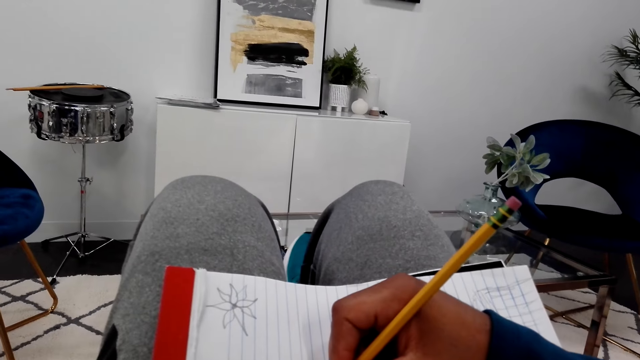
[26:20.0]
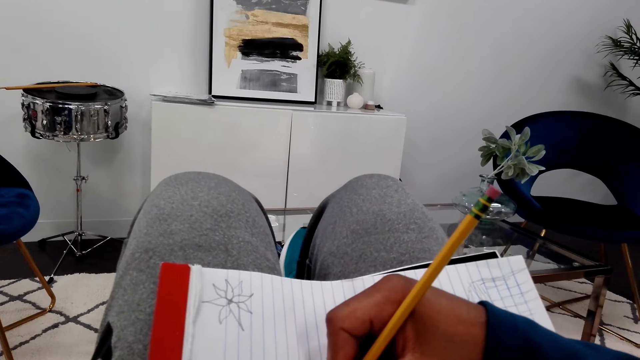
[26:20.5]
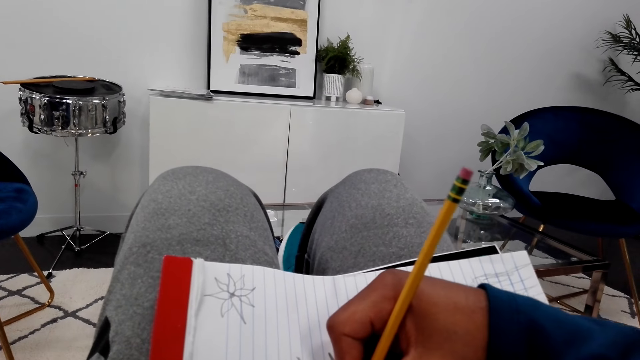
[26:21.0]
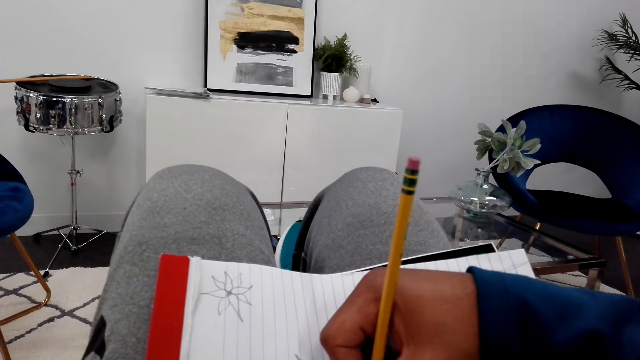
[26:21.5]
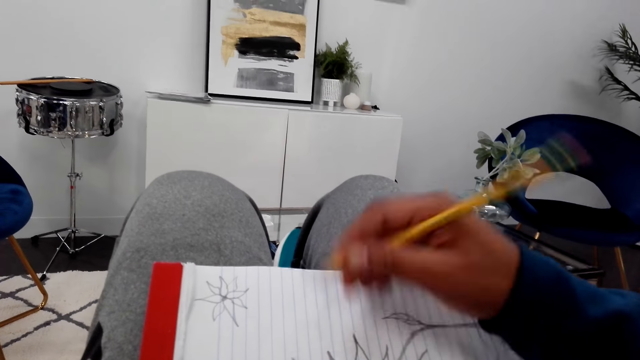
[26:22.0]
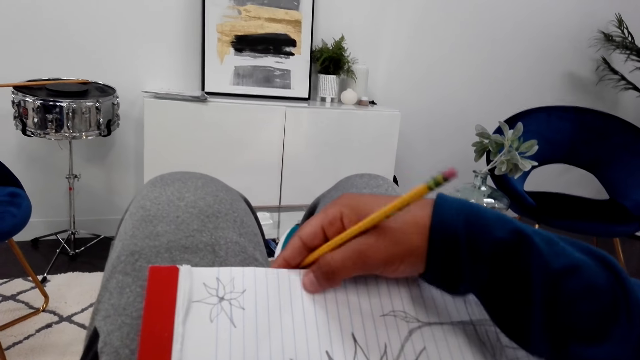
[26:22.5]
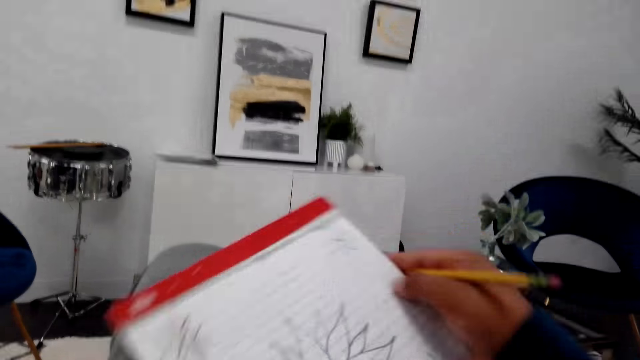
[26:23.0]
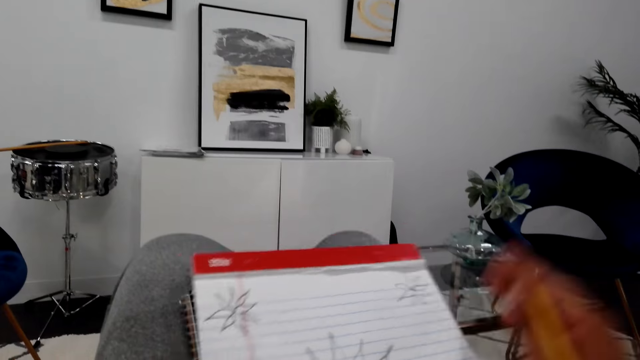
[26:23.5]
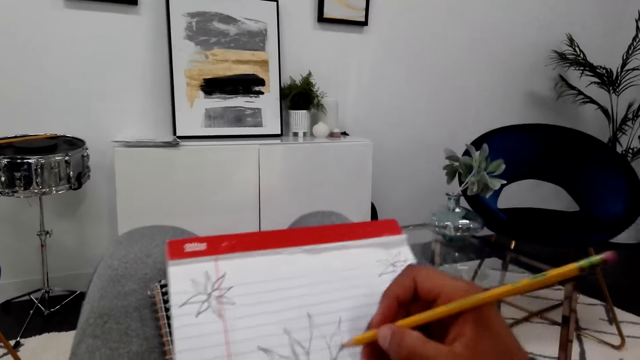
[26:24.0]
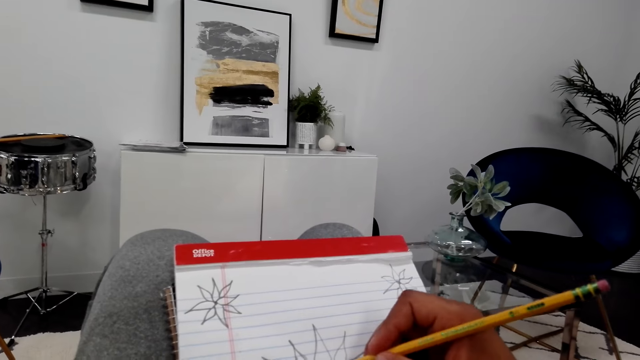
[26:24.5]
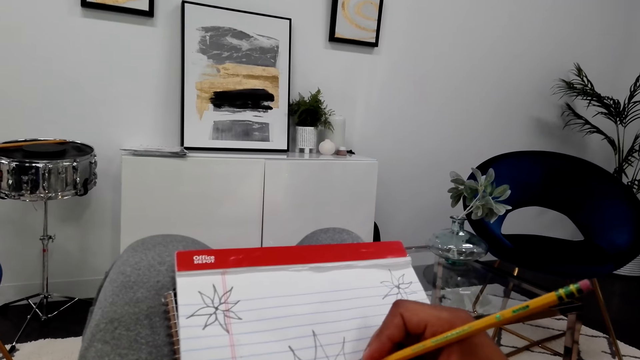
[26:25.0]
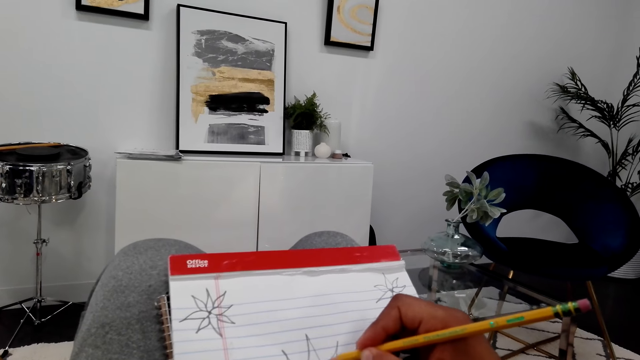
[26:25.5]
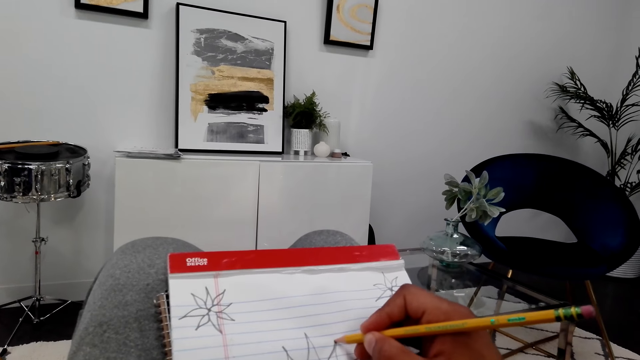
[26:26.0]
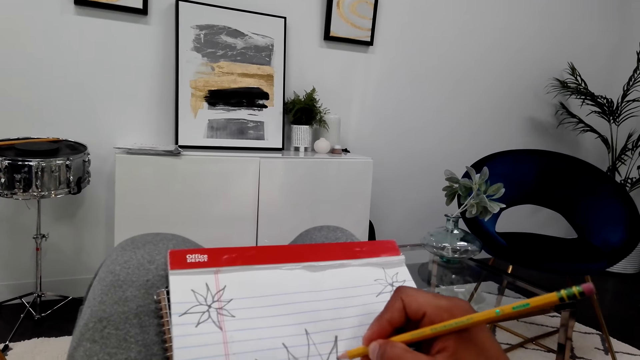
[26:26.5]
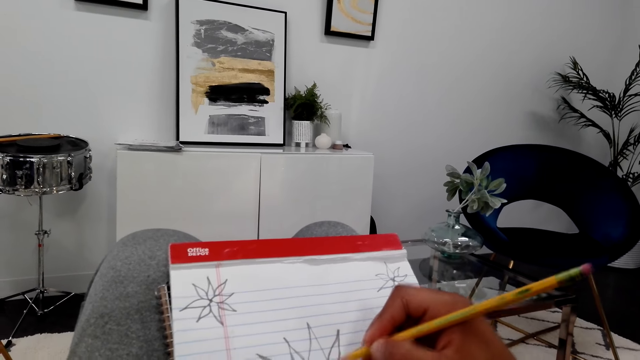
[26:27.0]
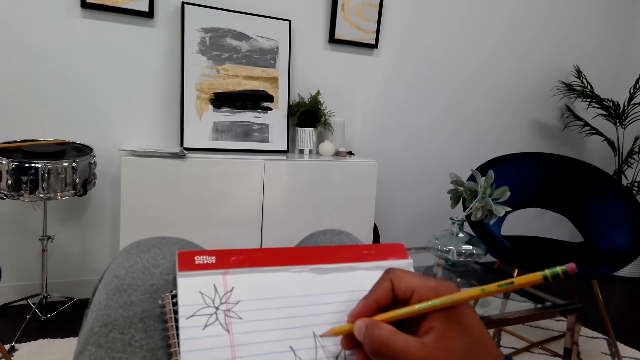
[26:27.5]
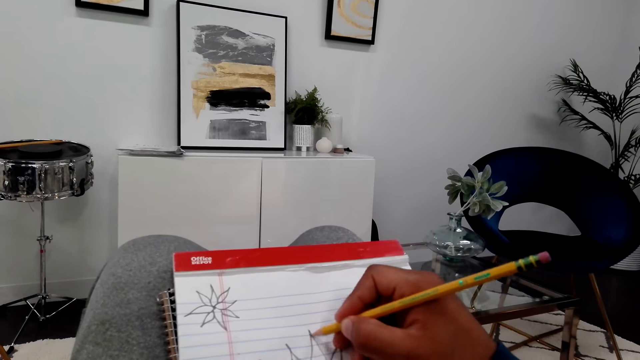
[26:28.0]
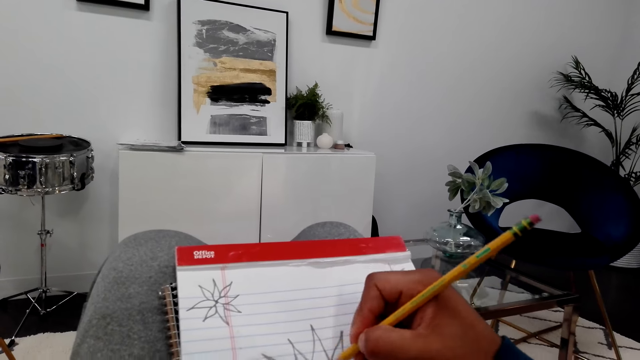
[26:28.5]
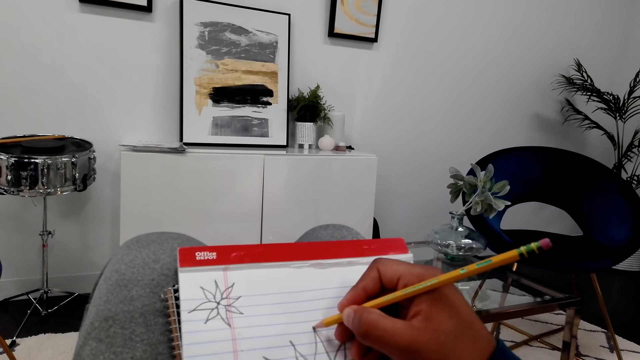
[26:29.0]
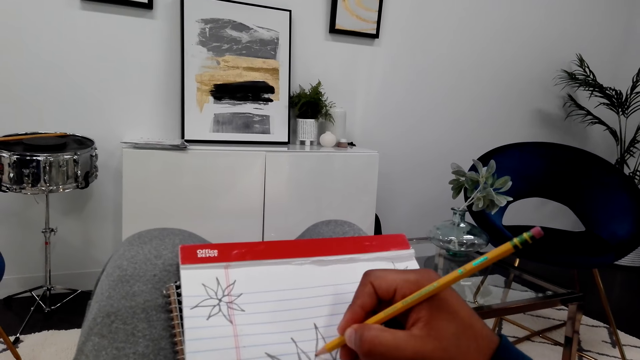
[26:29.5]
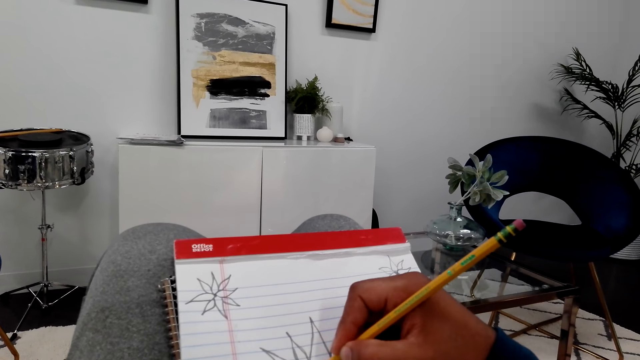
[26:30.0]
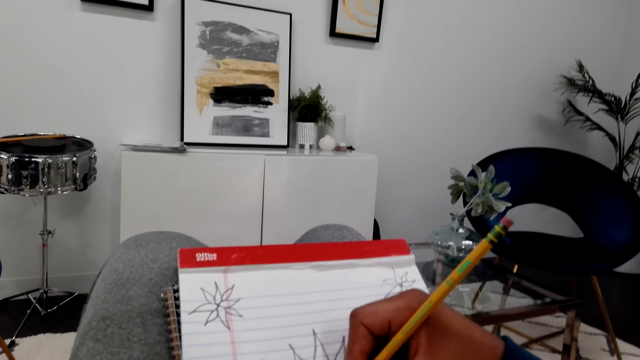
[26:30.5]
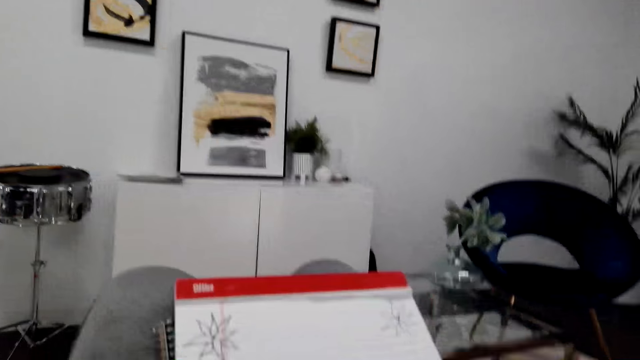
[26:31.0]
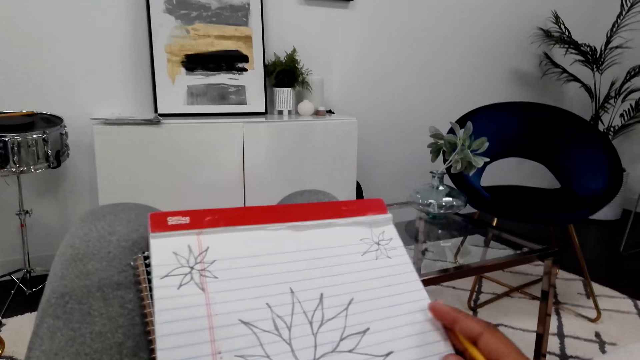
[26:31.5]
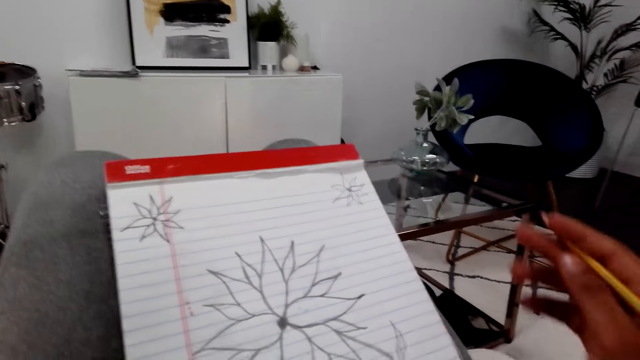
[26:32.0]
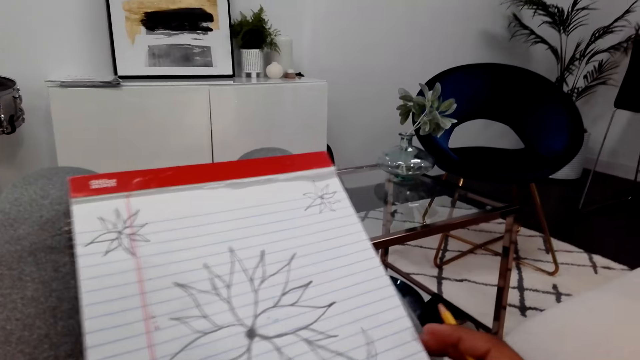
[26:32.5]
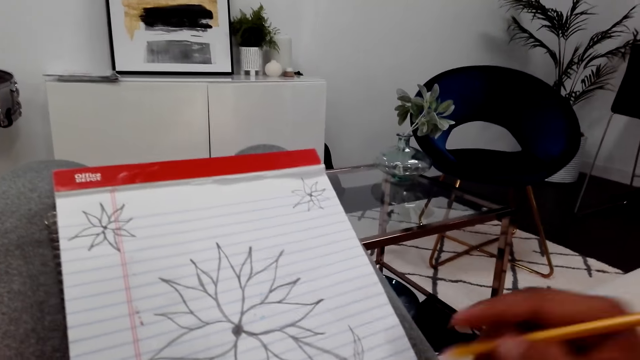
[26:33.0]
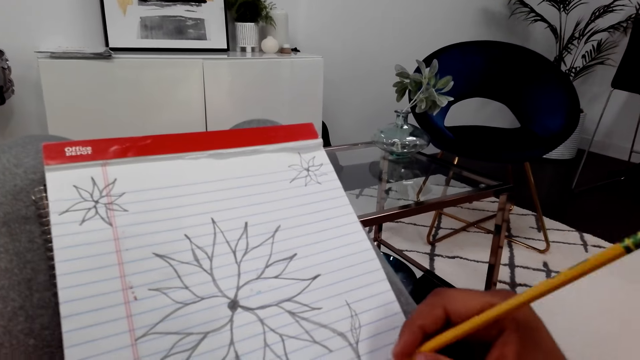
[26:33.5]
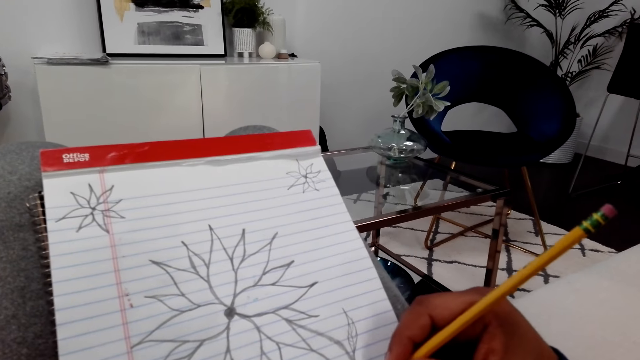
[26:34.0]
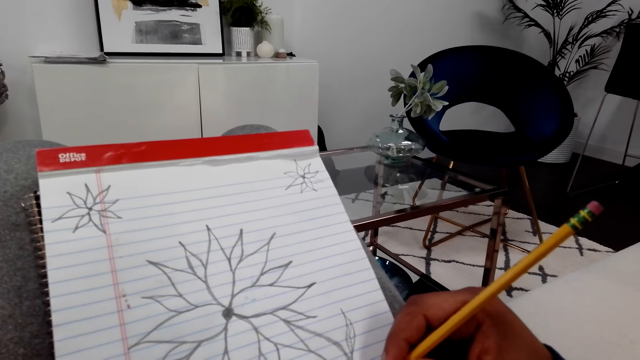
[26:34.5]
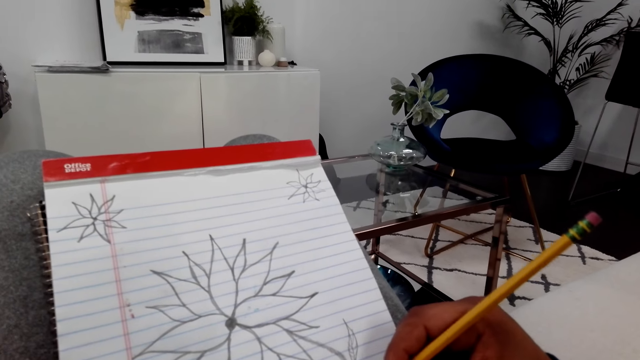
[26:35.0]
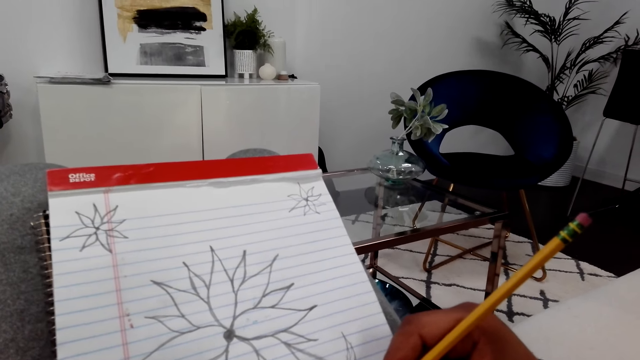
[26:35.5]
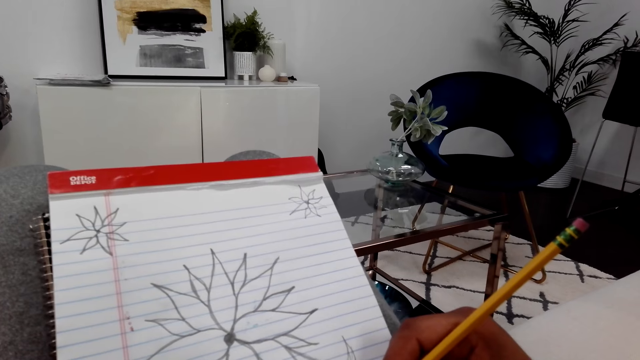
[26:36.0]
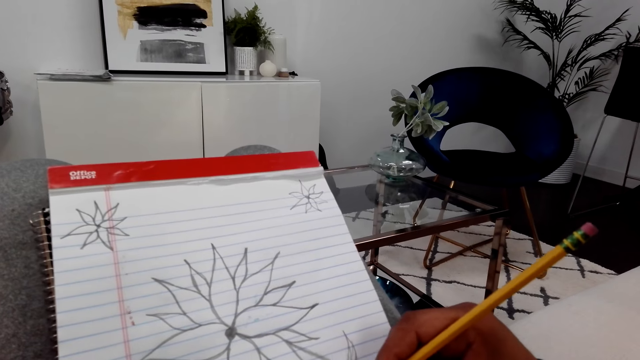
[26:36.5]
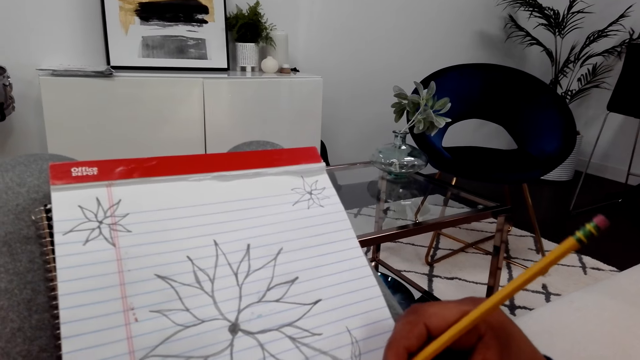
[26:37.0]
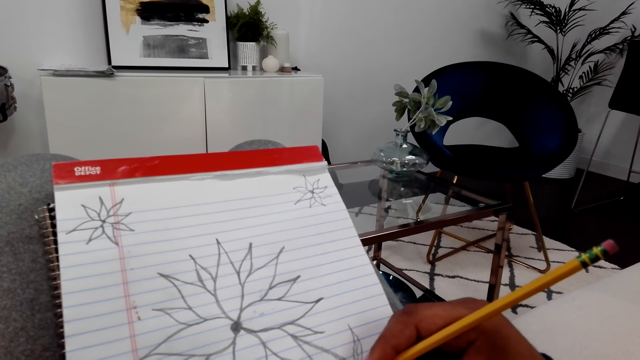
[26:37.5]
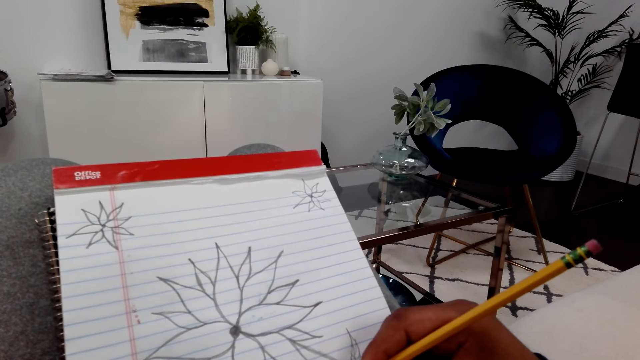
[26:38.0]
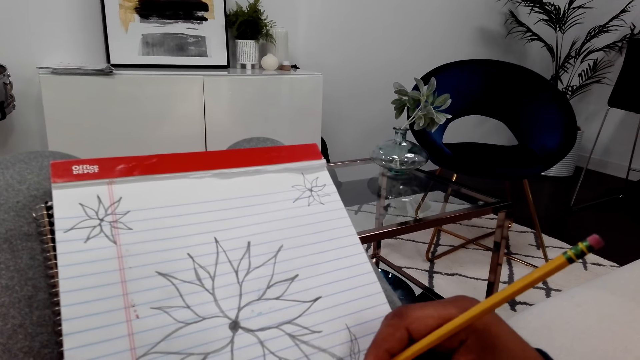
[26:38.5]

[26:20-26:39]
The camera wearer turns the book and holds the pencil. They sketch on the book with the pencil and talk on the cellphone. They lift the hand up and hold the book. They draw the book and move the hand down.

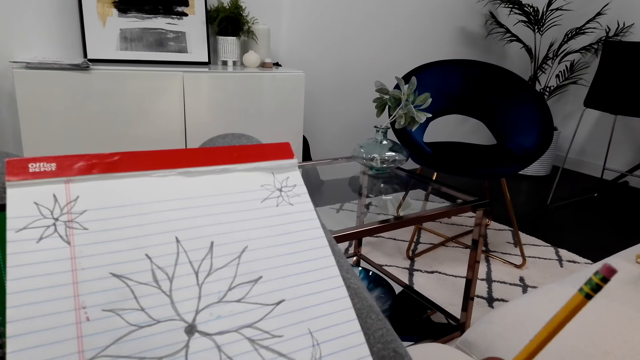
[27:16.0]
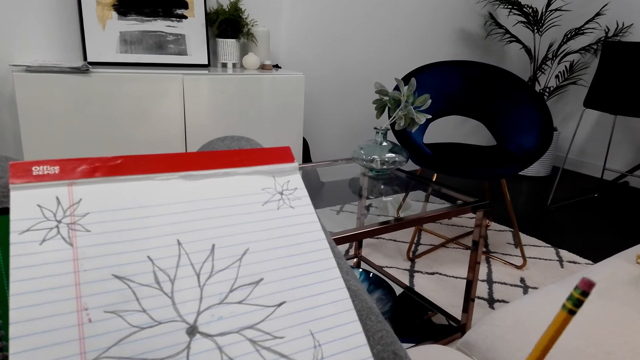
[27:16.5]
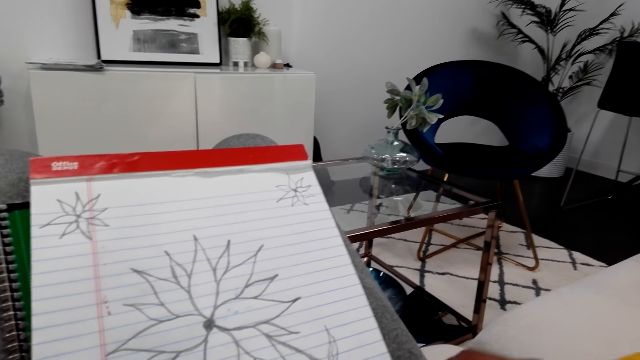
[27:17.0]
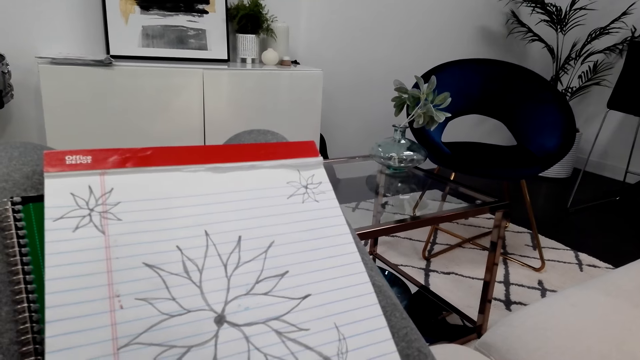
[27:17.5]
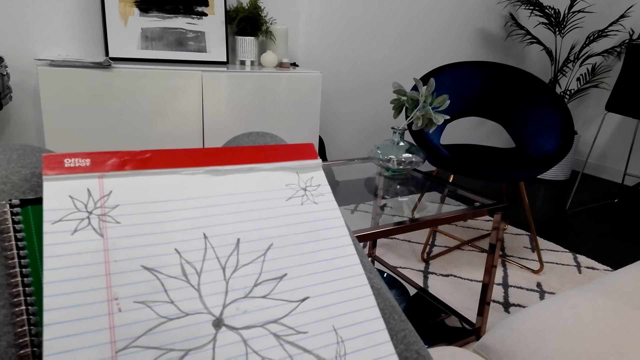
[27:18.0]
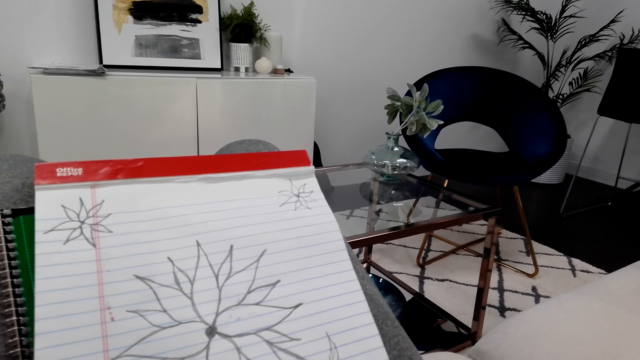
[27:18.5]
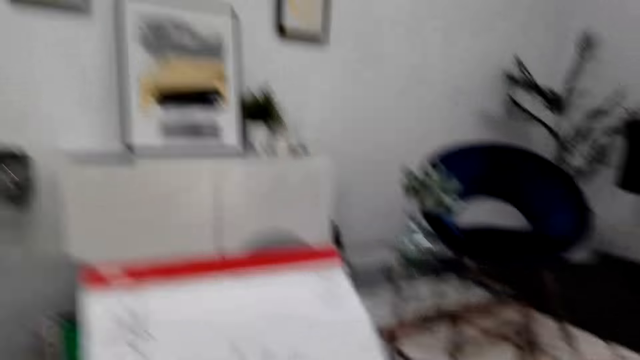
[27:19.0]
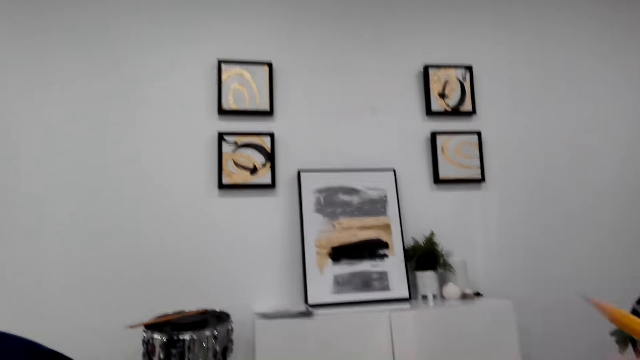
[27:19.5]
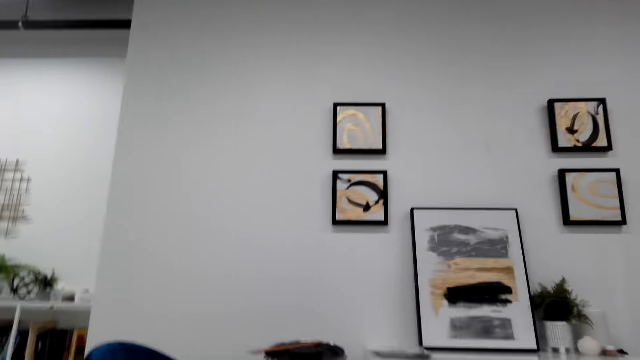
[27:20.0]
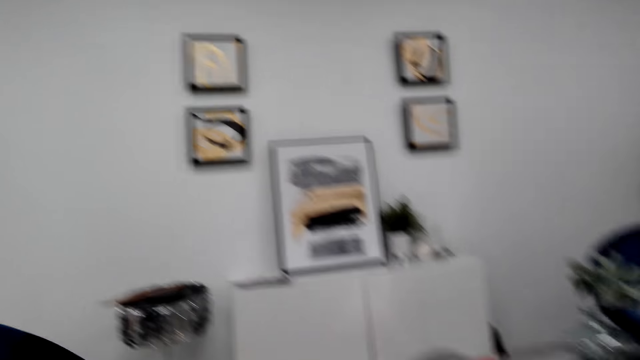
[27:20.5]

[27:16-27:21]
The camera wearer looks around.
